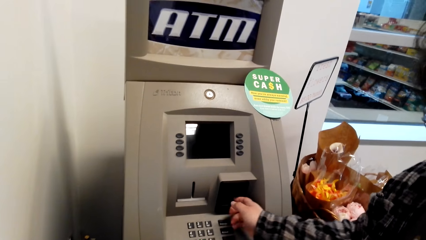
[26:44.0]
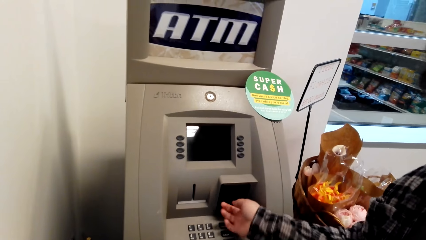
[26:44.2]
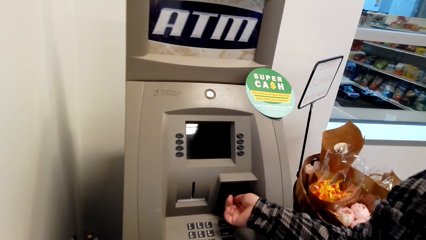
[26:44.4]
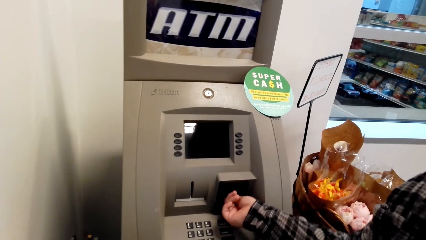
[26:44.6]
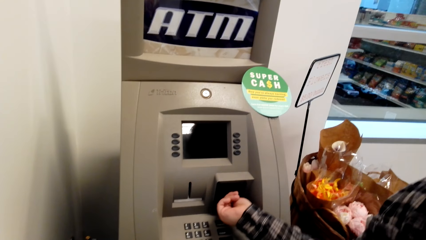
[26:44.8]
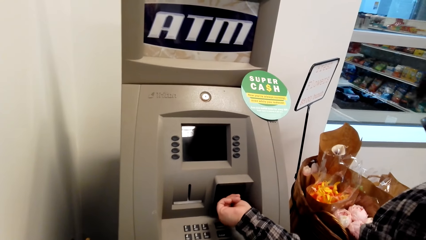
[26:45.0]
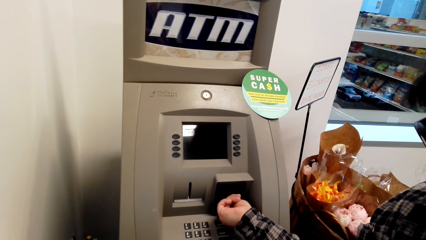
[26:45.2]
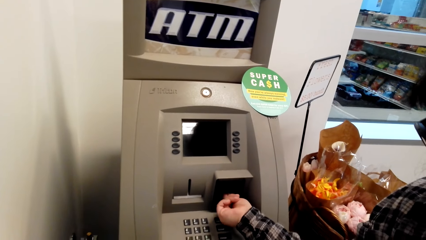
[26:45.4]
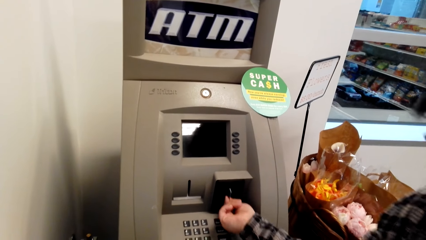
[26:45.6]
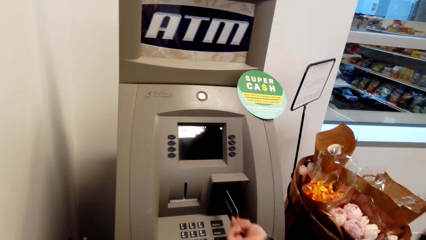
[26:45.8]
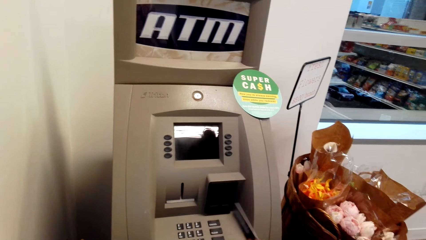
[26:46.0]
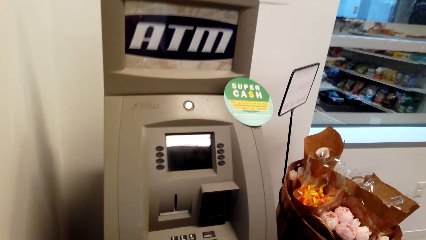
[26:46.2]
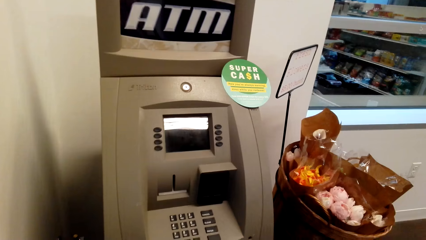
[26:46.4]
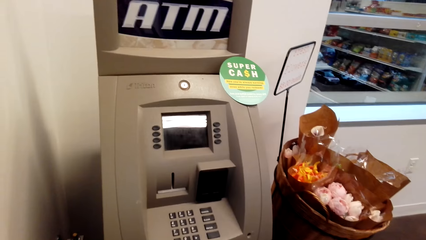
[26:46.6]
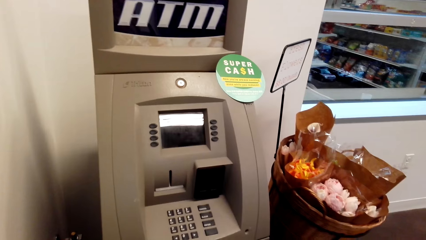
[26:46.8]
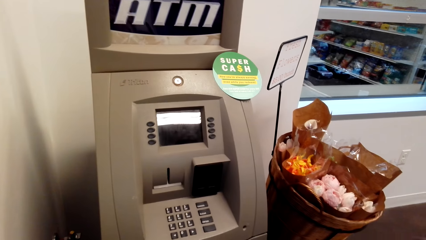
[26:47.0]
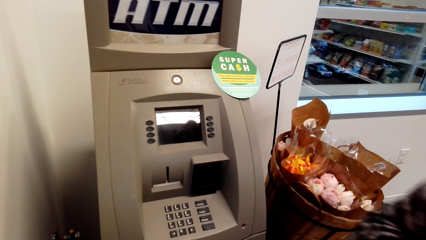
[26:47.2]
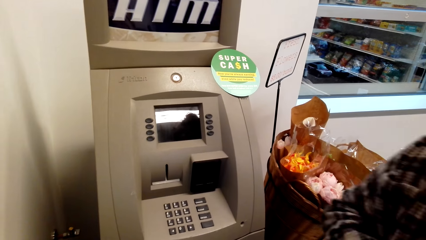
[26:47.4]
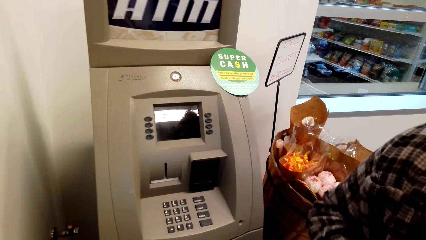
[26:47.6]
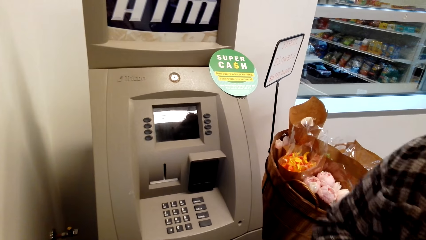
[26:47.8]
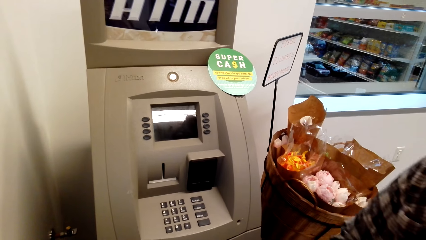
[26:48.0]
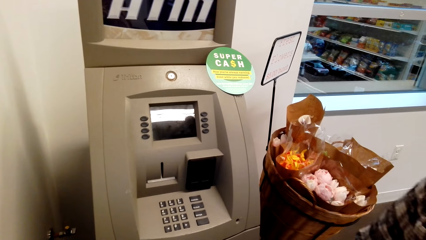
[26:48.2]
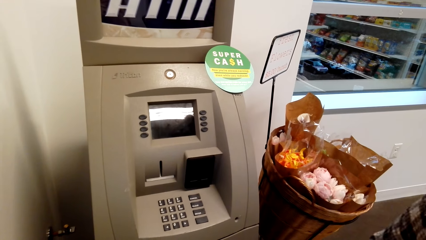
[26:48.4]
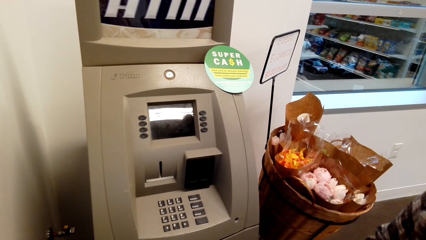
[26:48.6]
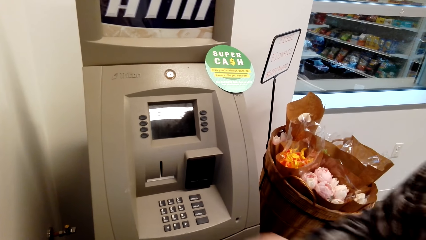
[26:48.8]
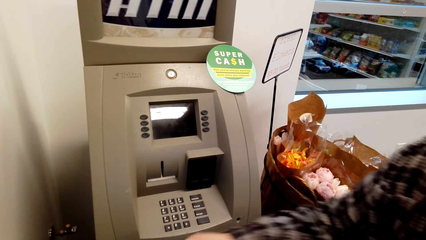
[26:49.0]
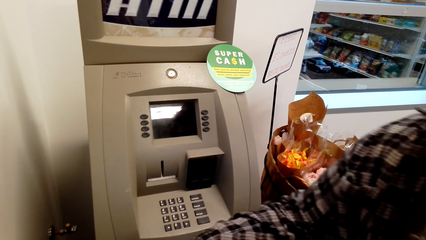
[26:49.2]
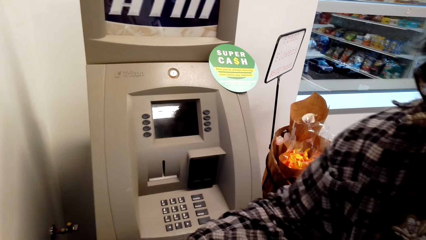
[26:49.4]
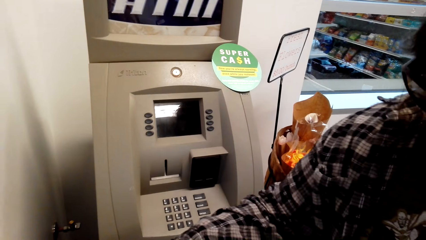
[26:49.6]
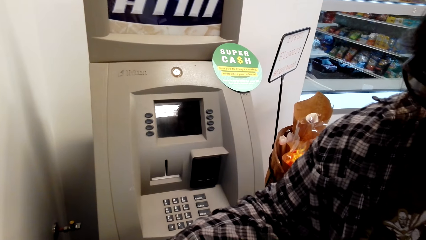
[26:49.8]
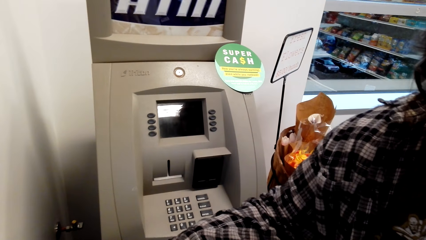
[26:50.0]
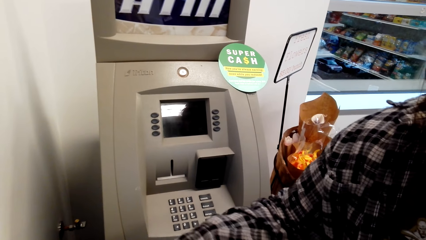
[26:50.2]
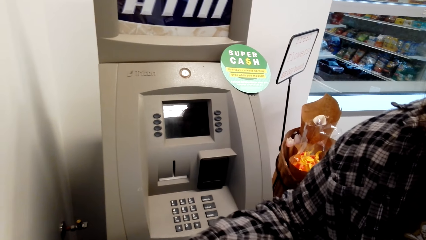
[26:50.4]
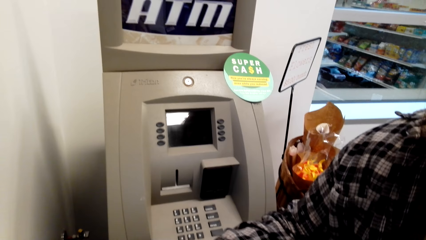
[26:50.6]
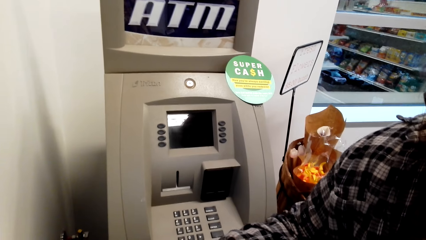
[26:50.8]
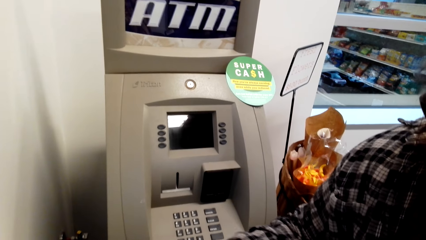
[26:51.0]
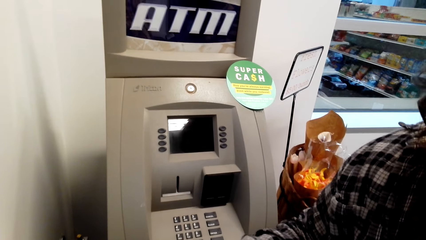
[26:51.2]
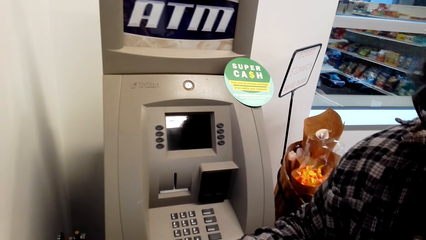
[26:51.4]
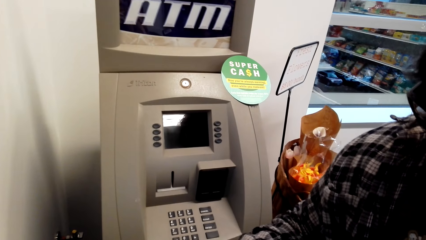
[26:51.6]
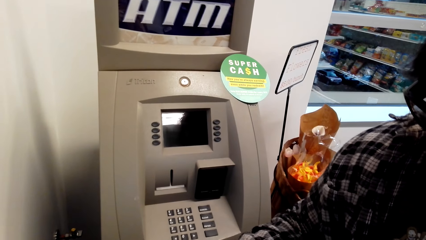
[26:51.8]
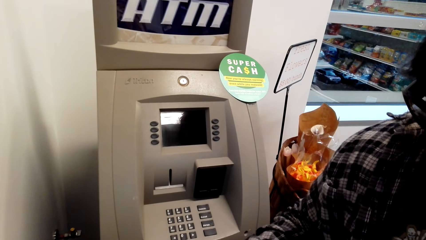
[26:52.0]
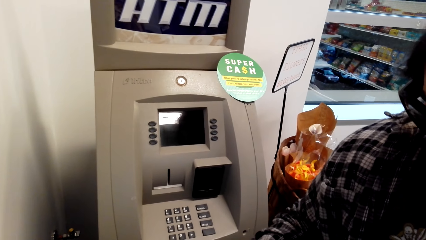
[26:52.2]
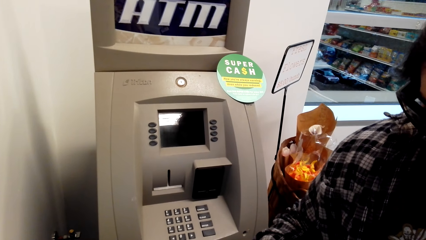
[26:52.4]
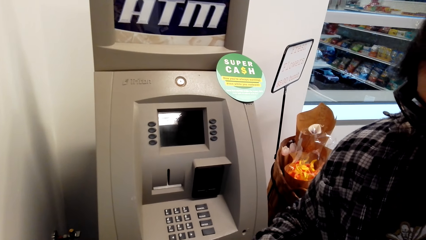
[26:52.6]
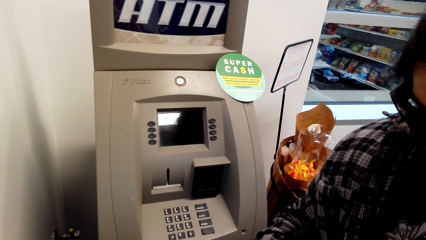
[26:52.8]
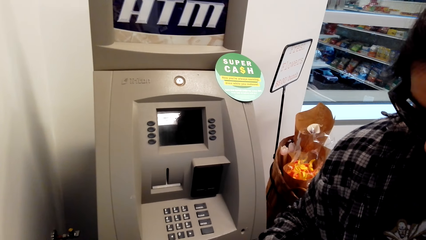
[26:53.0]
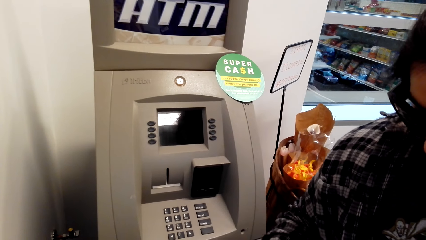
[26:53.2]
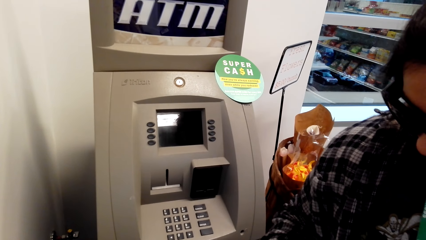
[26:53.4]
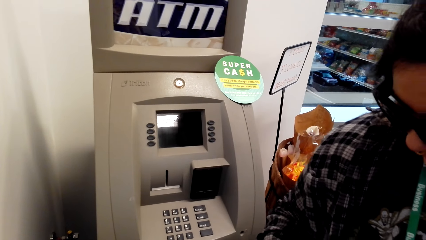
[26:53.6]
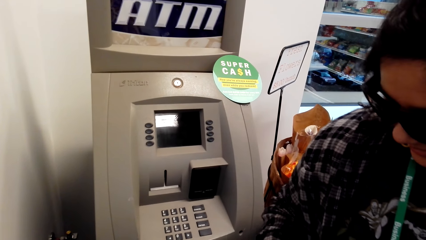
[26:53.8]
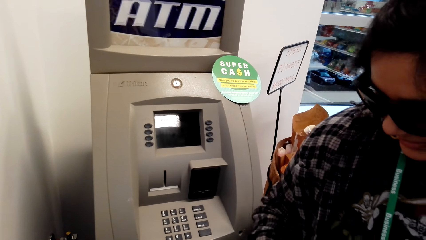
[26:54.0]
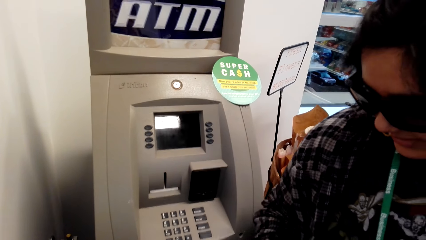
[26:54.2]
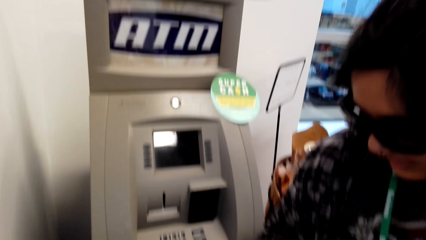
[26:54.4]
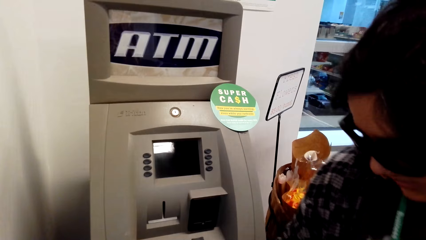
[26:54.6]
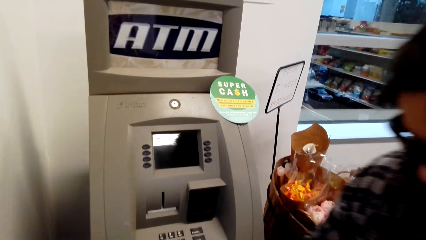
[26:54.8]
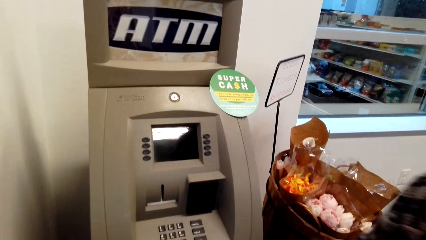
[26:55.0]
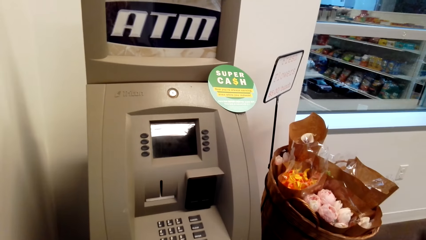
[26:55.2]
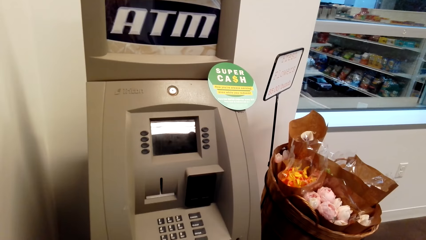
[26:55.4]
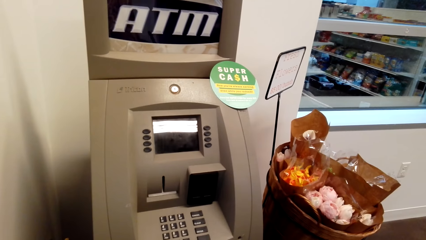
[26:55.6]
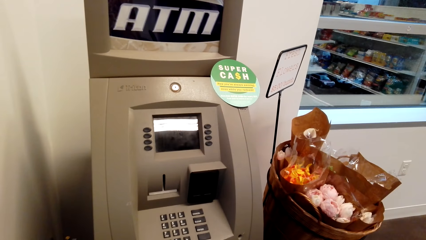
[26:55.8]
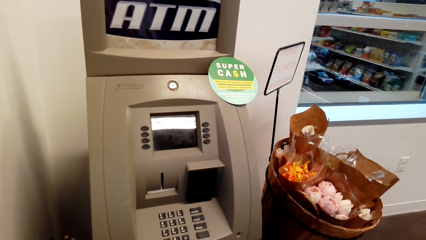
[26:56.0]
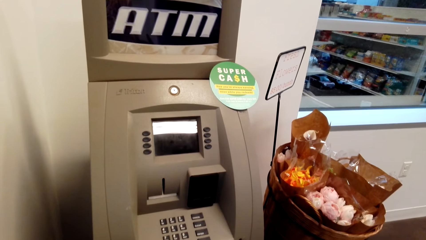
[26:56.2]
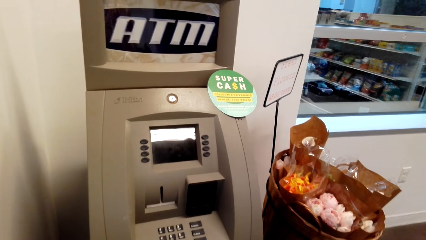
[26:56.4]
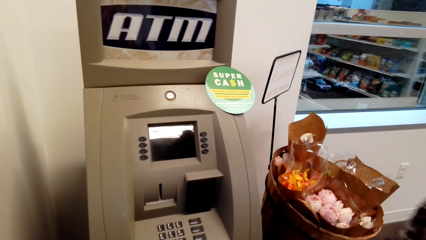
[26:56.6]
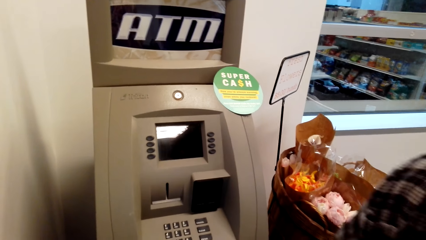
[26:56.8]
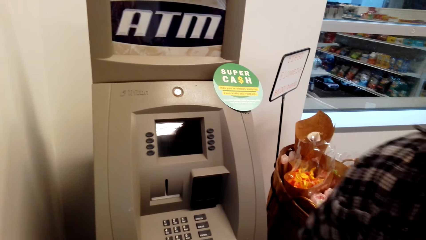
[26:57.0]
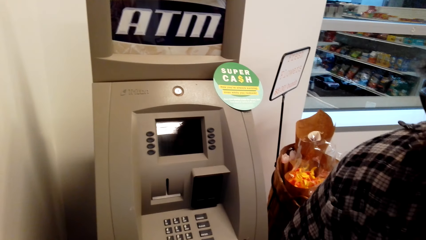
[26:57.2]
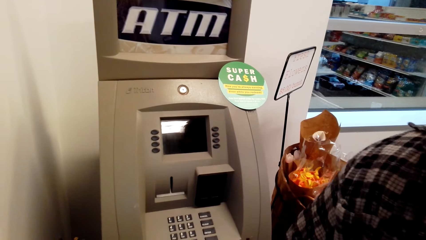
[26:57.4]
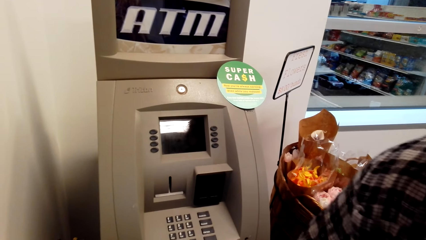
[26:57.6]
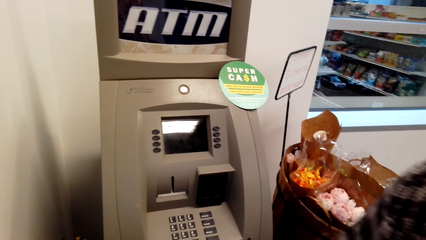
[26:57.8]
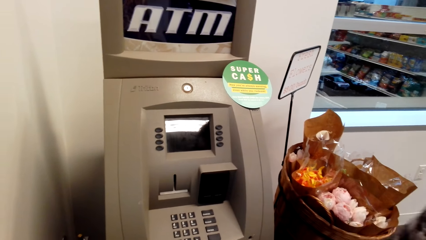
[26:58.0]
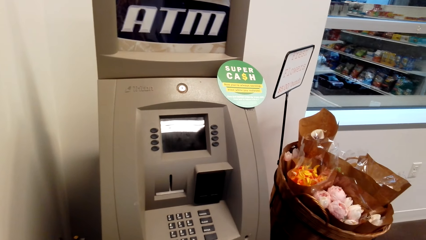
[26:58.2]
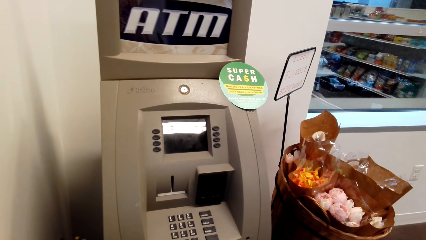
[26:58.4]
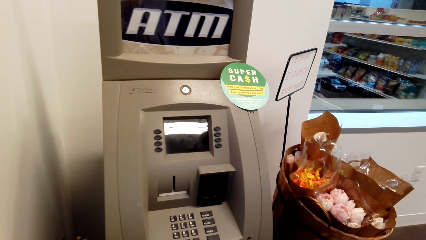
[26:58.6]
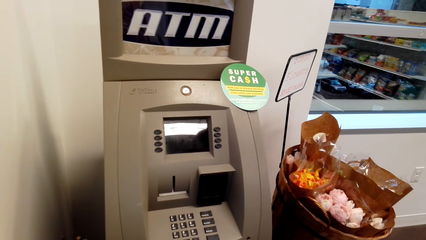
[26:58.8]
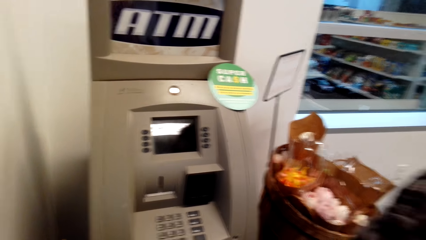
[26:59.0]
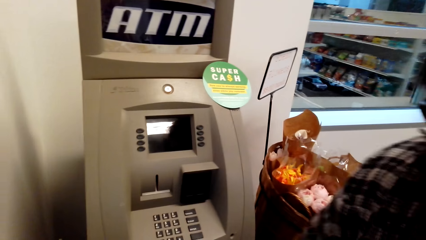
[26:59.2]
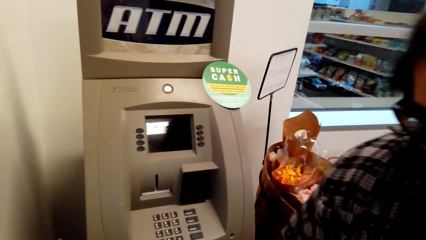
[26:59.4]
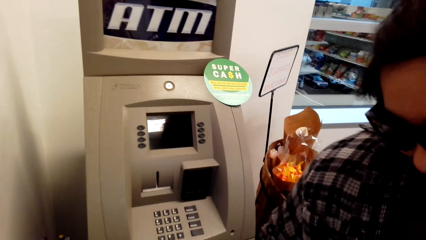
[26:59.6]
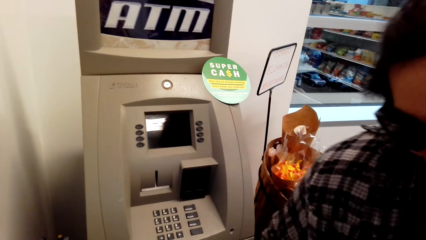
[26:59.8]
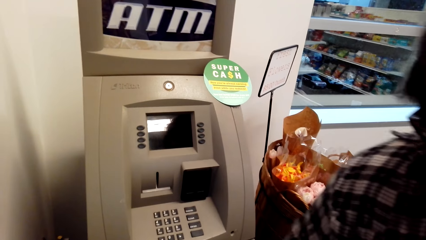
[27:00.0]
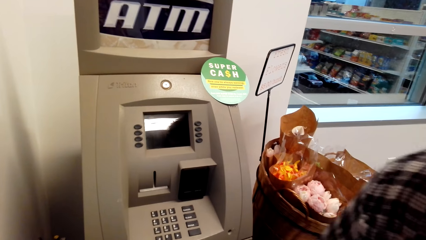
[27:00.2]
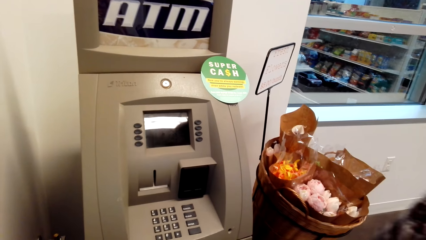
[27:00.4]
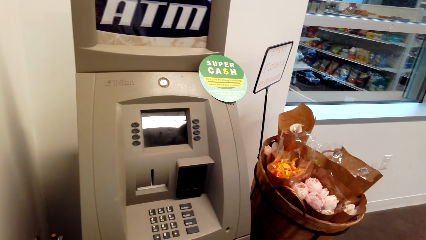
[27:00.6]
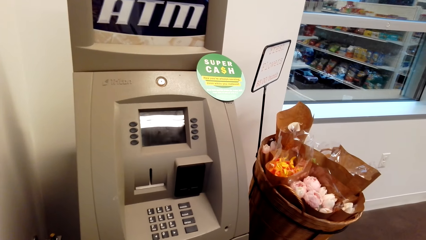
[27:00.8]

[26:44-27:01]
A person removes the card from the ATM. The camera wearer looks around. The person takes money from the camera wearer. The person gives the camera wearer the card.
